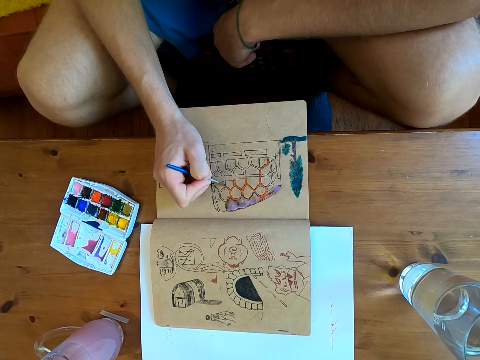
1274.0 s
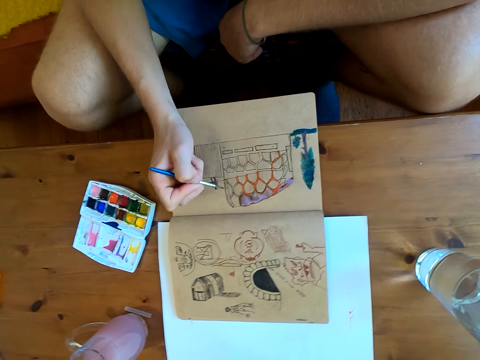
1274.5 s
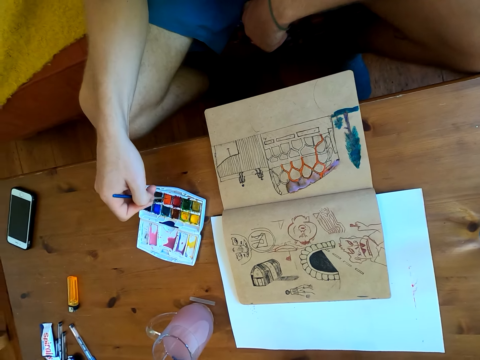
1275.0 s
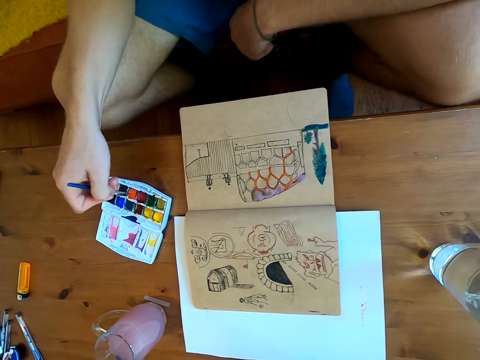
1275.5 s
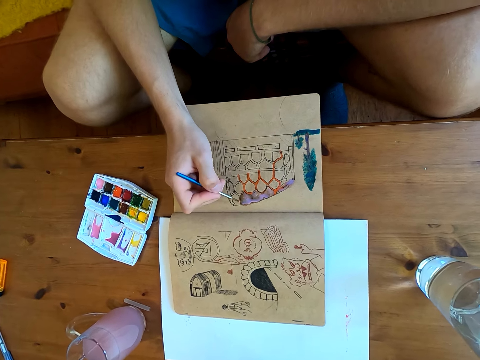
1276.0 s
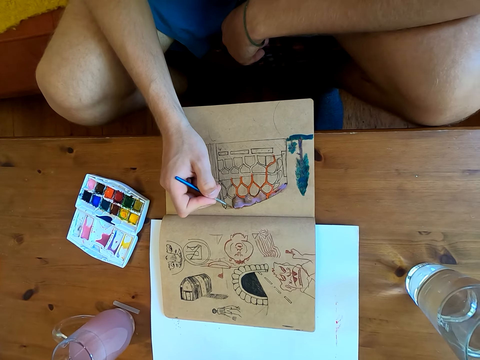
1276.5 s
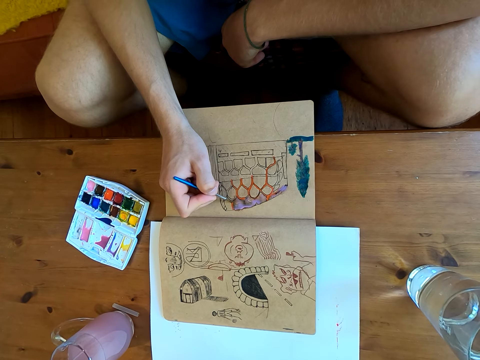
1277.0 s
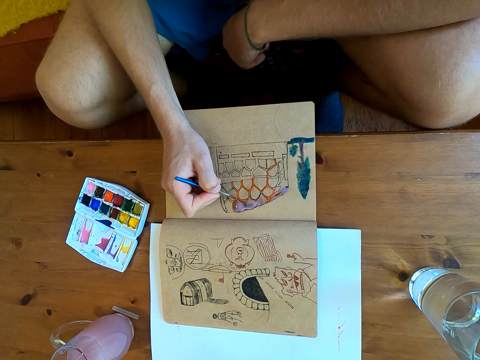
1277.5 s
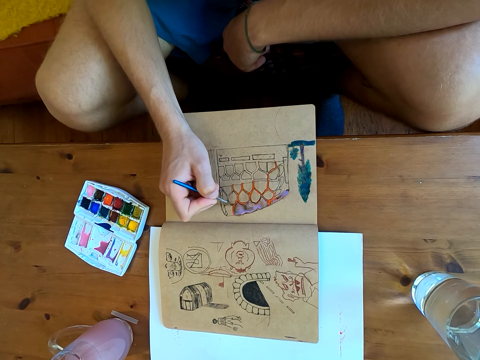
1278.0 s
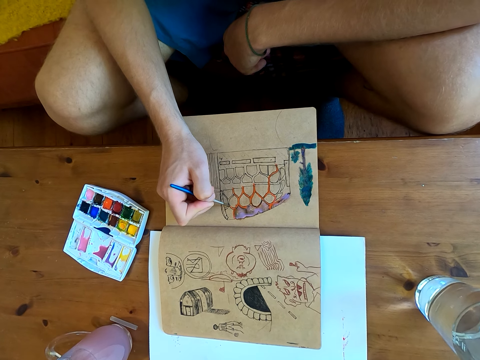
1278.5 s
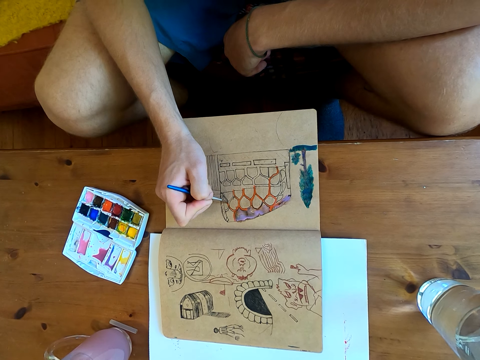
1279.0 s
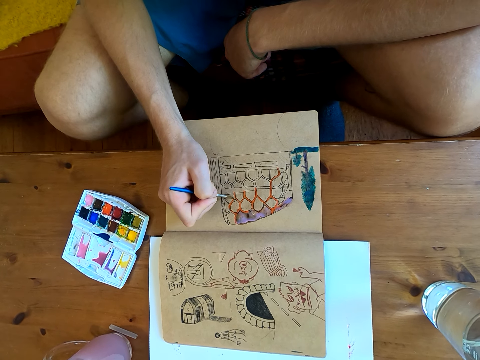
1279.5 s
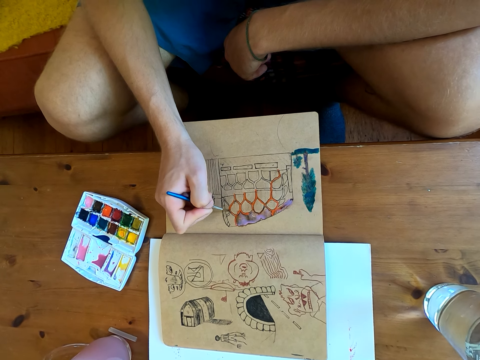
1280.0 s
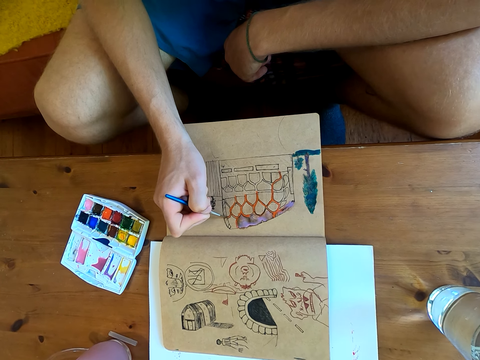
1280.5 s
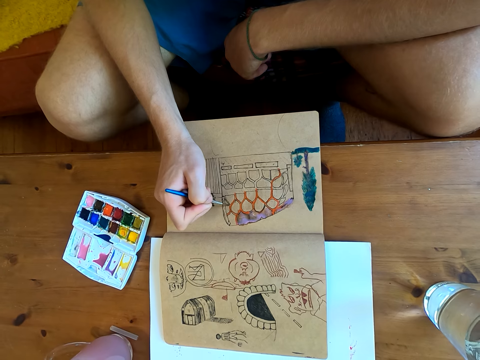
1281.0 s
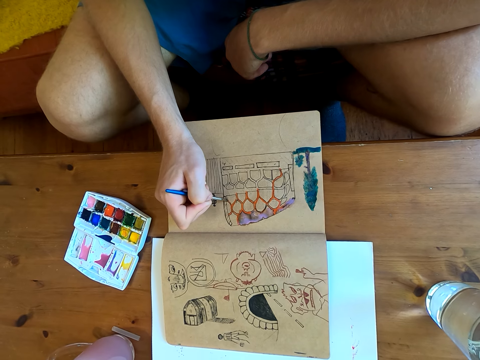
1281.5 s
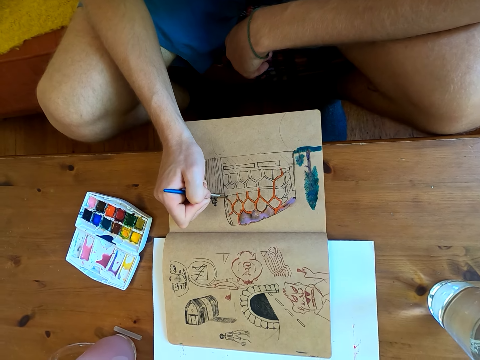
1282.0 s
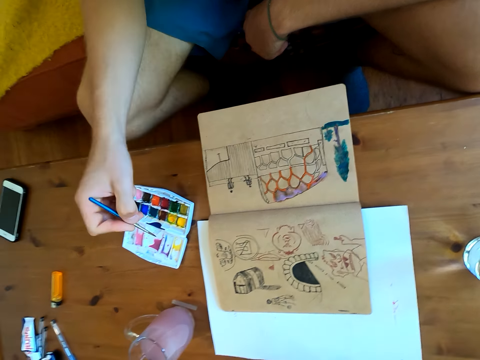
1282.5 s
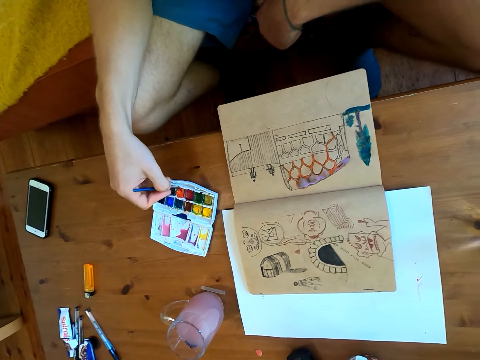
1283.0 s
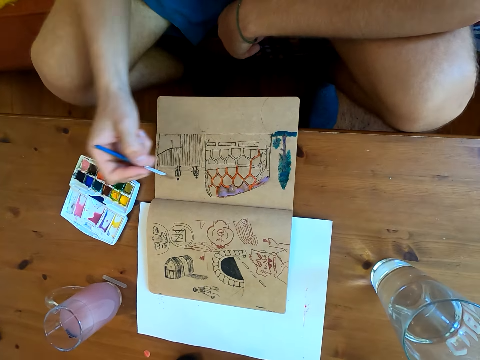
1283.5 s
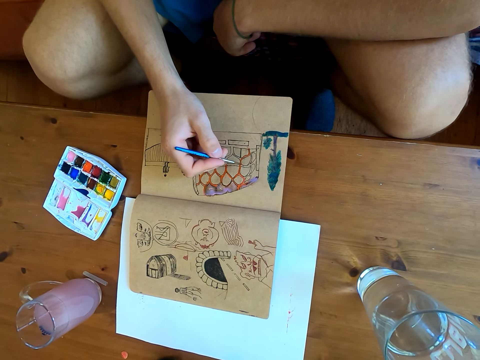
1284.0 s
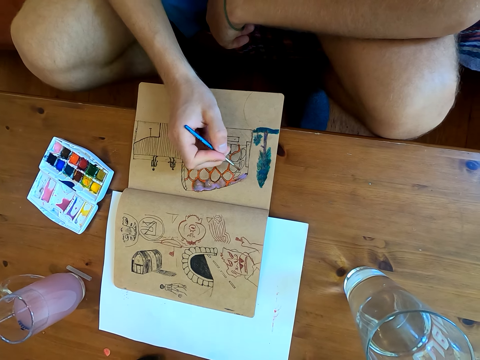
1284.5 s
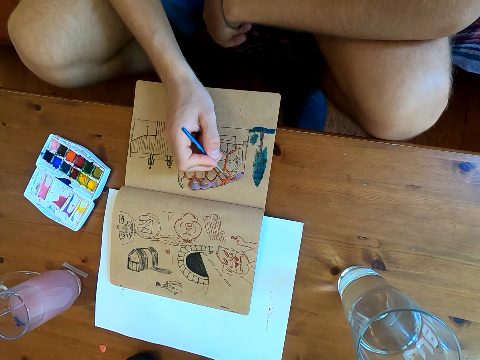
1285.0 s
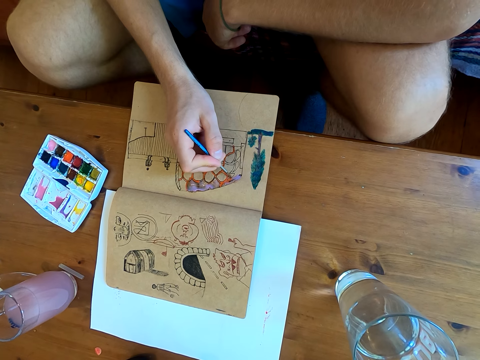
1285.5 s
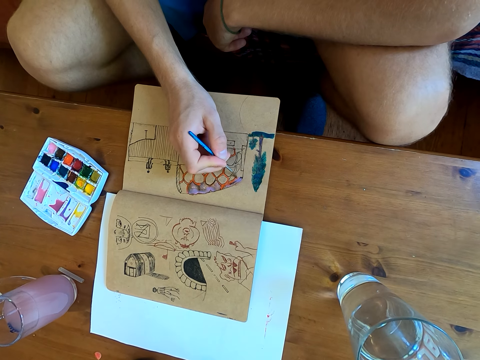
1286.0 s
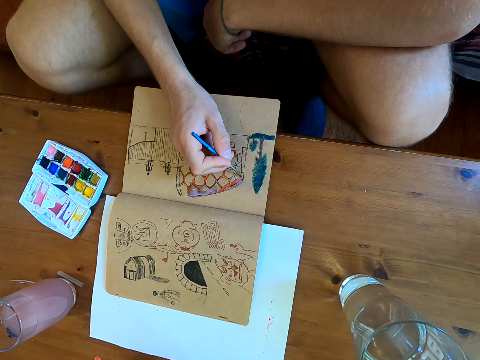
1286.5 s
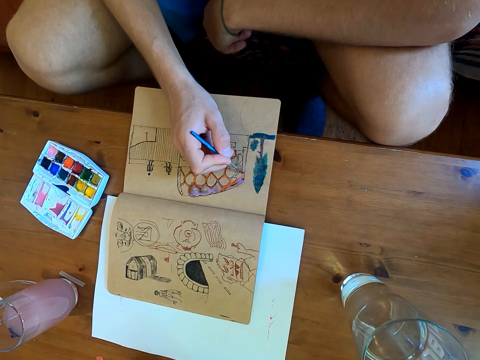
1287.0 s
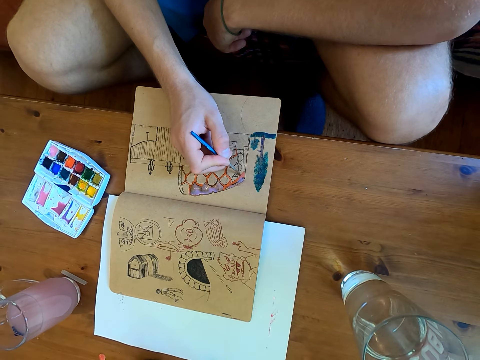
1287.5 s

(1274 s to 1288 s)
The camera wearer immerses the brush in watercolor. They paint on a page of the book. They immerse the brush in watercolor. They paint on a page of the book.

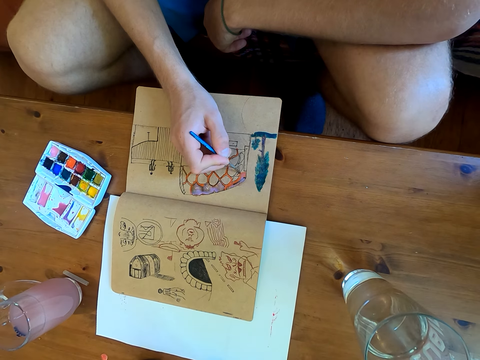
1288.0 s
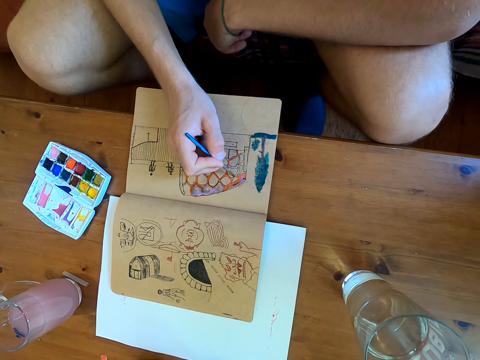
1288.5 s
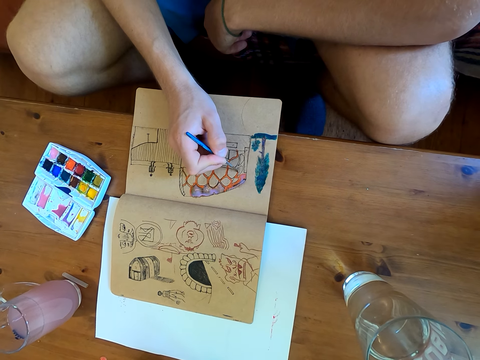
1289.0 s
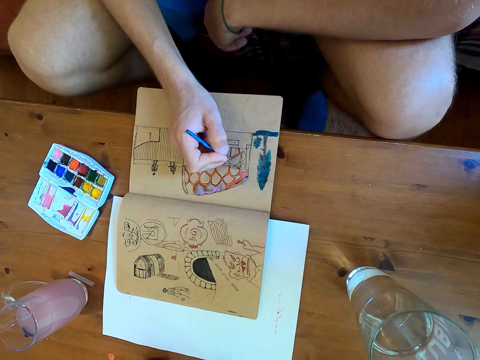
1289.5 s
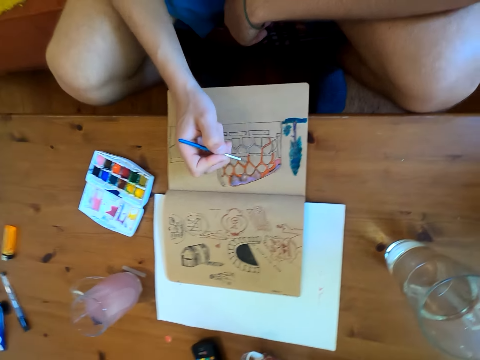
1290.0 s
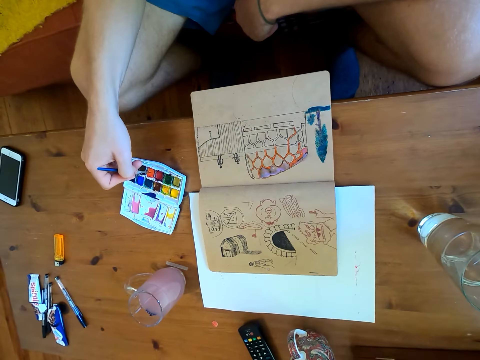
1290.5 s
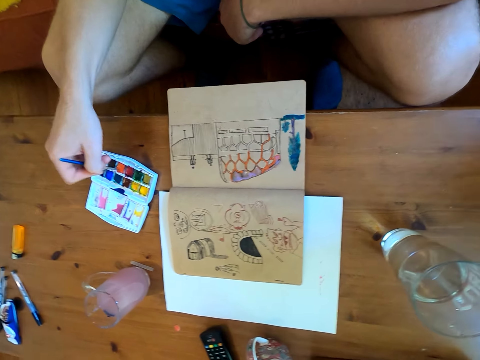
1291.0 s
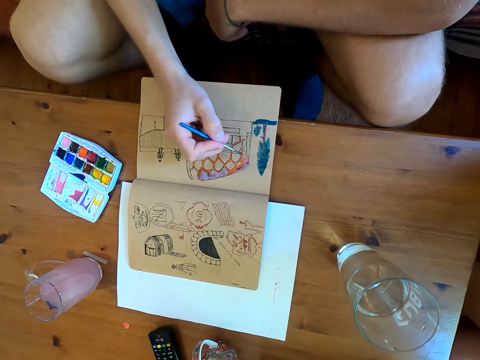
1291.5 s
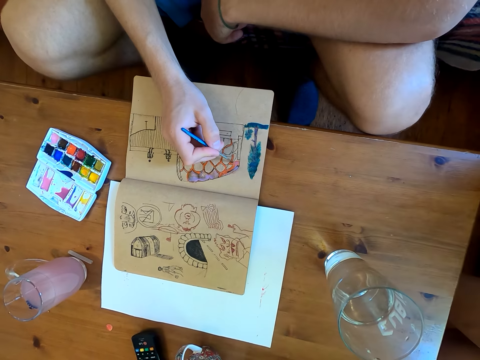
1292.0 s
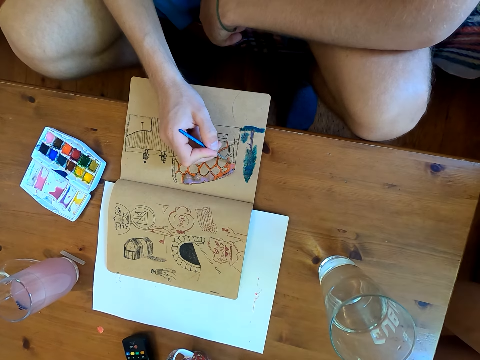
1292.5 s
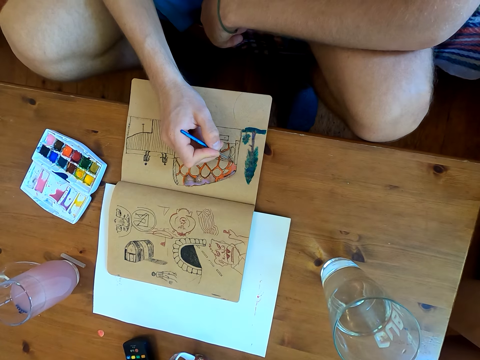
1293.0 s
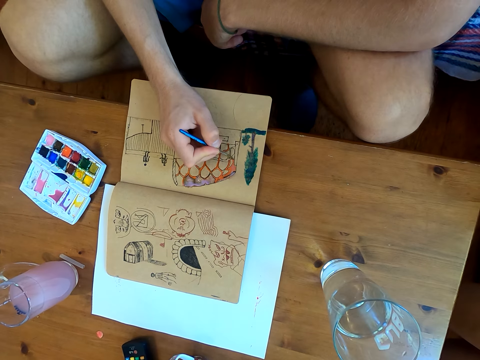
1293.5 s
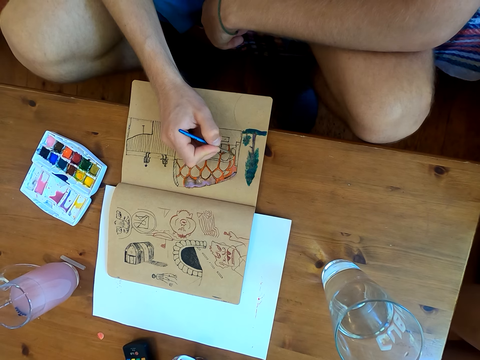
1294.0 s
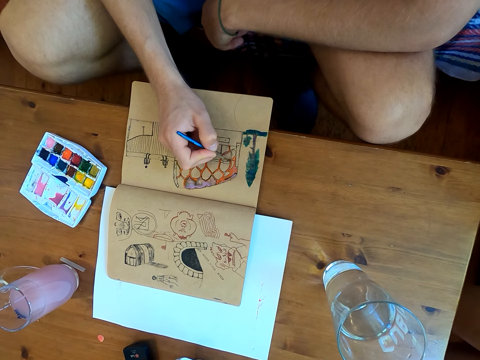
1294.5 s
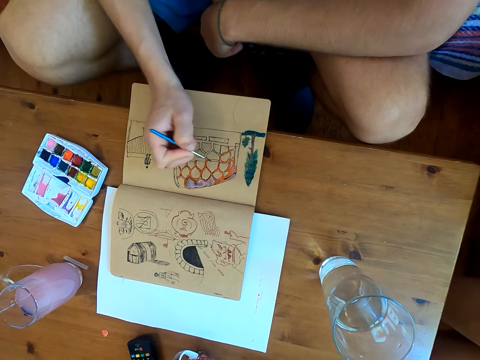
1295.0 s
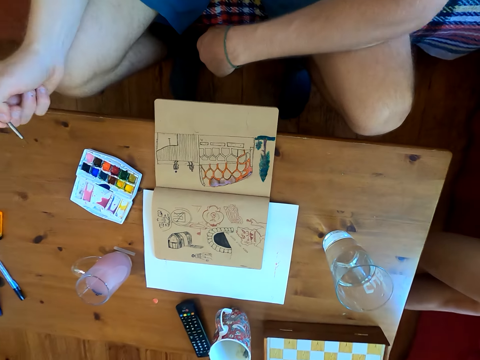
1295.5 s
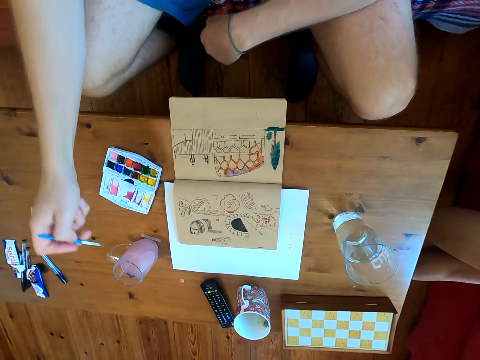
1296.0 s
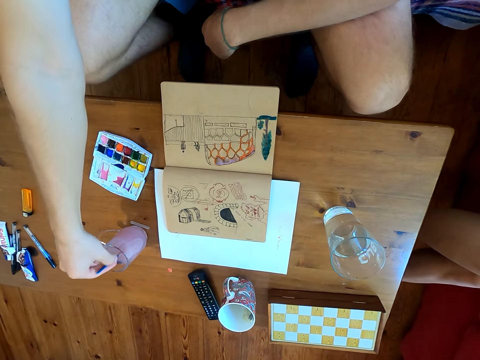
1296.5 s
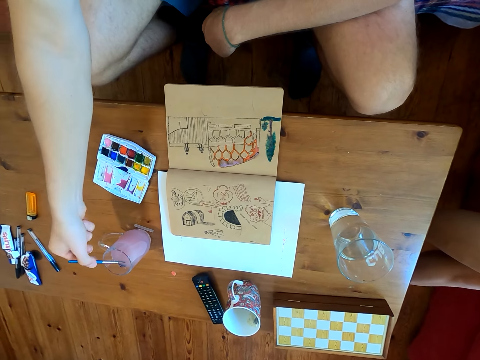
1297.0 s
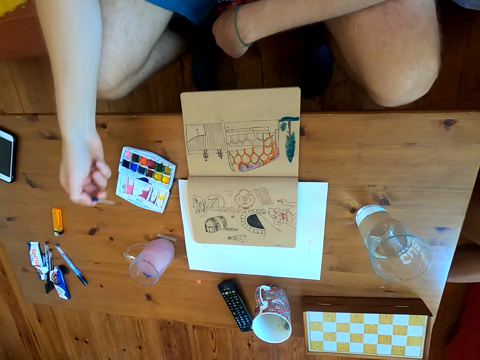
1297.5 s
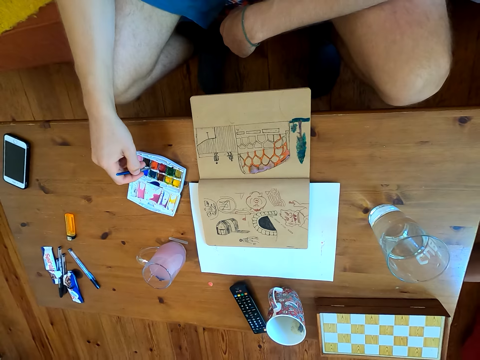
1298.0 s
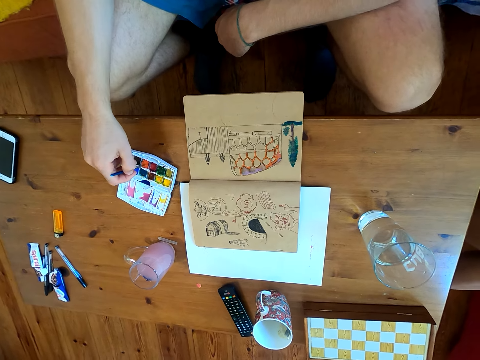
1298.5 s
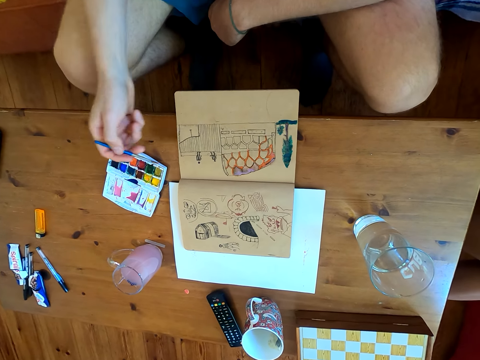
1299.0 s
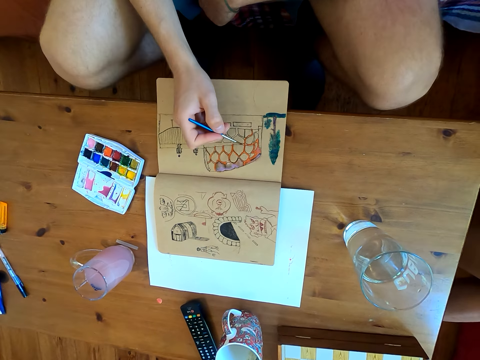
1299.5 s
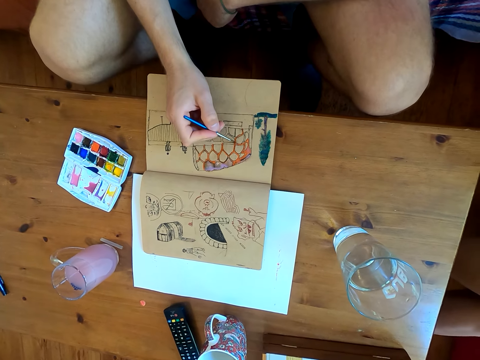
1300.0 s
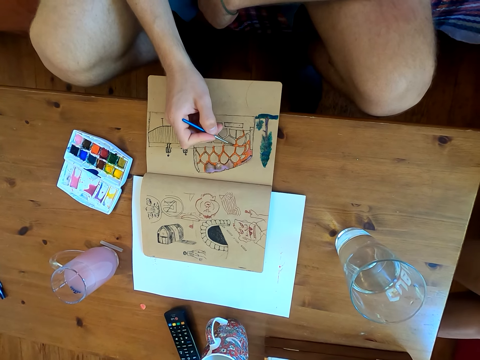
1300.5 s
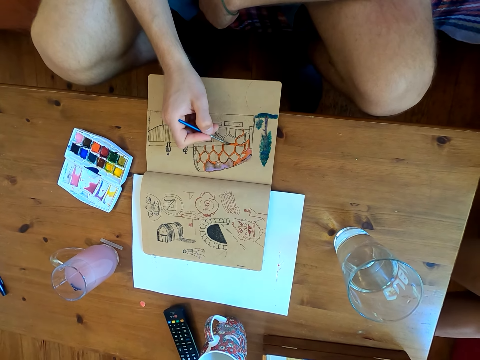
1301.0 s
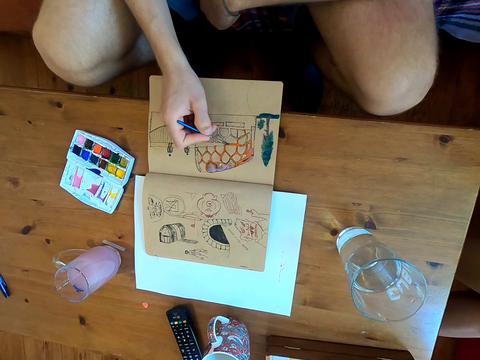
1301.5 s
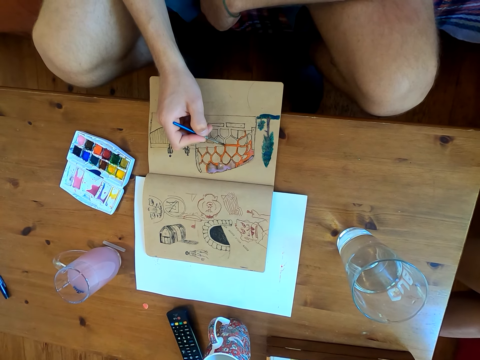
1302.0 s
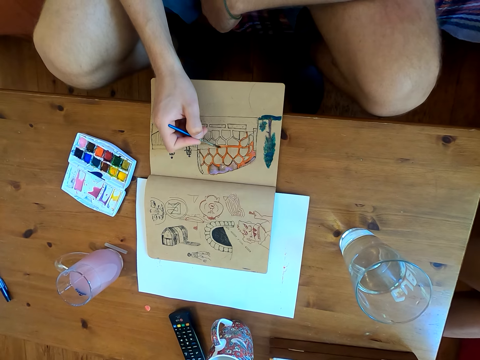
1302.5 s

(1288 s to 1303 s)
The camera wearer immerses the brush in watercolor. They paint on a page of the book. They dip the brush in liquid. They immerse the brush in watercolor. They paint on a page of the book.
